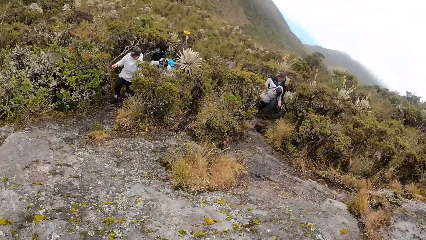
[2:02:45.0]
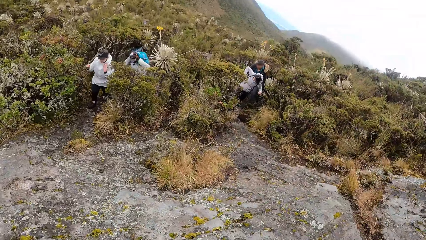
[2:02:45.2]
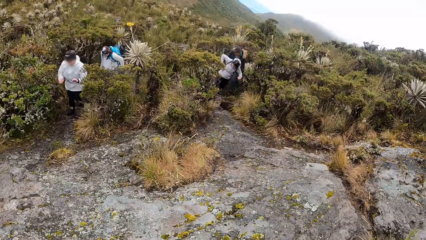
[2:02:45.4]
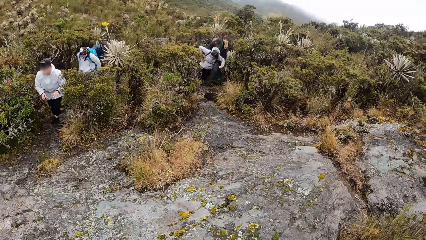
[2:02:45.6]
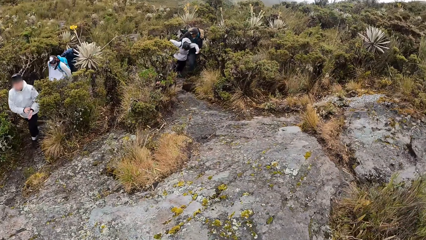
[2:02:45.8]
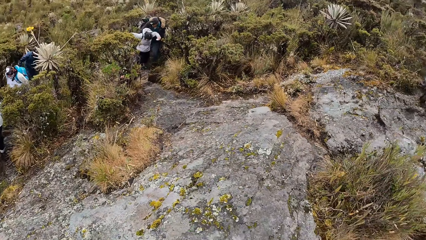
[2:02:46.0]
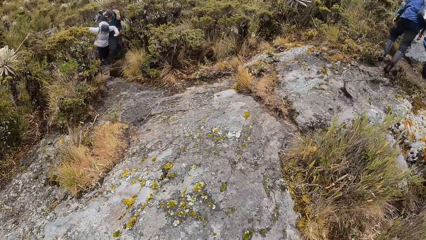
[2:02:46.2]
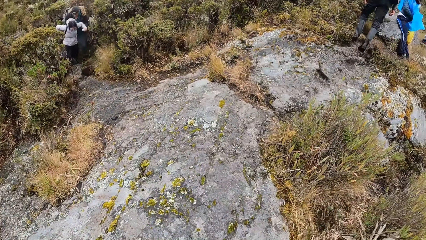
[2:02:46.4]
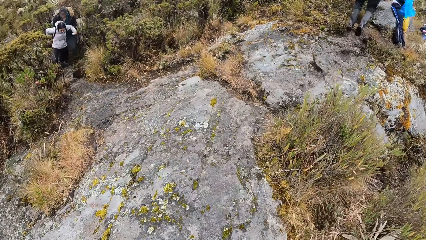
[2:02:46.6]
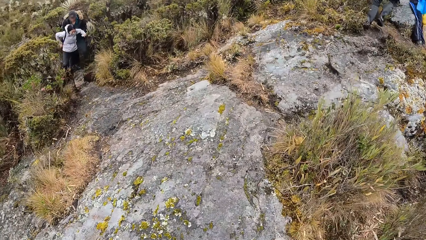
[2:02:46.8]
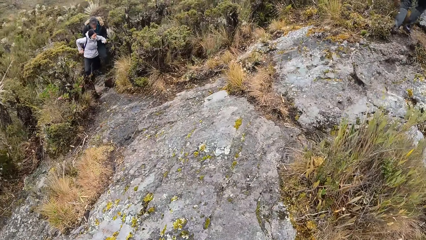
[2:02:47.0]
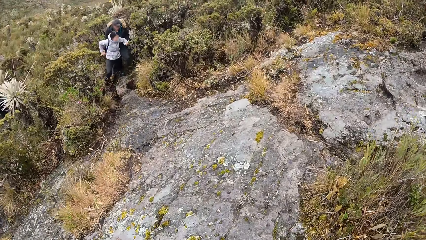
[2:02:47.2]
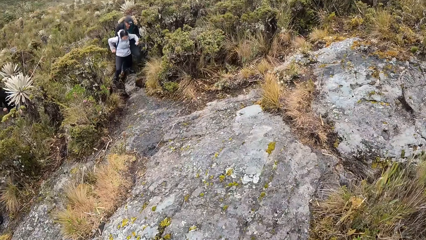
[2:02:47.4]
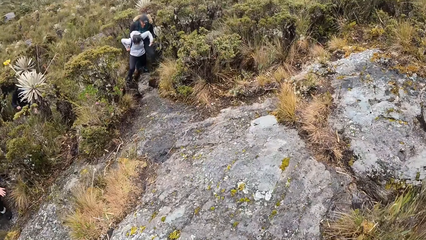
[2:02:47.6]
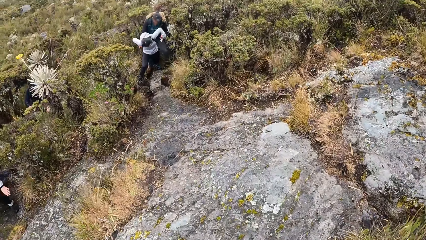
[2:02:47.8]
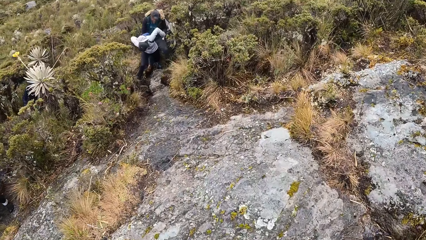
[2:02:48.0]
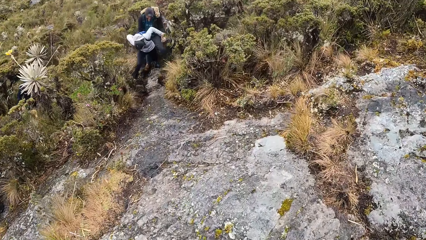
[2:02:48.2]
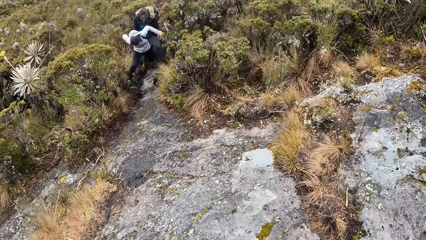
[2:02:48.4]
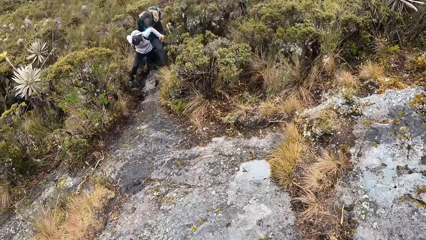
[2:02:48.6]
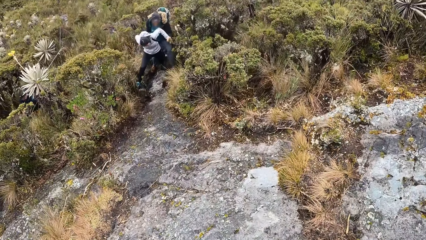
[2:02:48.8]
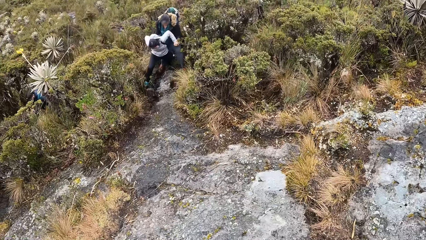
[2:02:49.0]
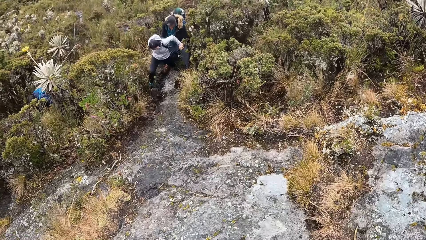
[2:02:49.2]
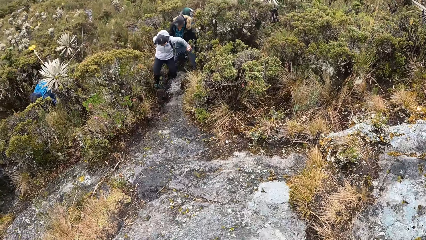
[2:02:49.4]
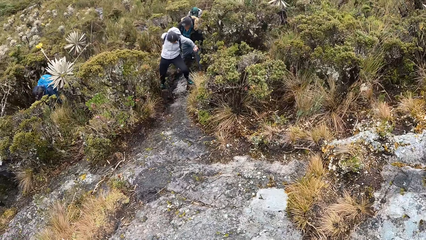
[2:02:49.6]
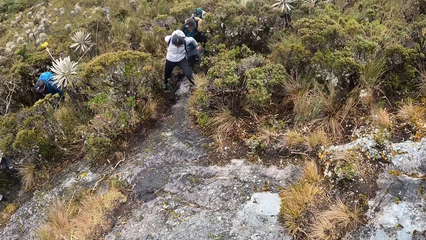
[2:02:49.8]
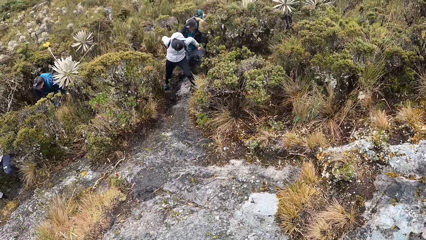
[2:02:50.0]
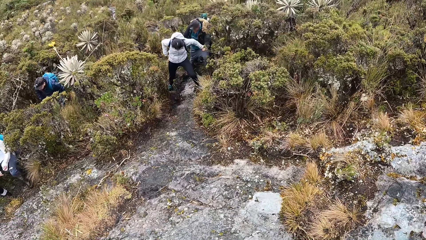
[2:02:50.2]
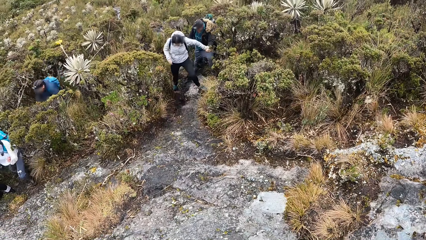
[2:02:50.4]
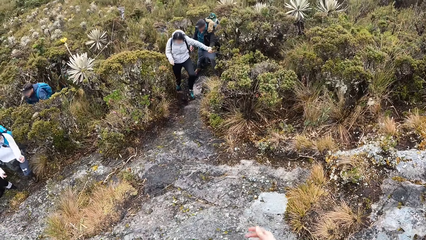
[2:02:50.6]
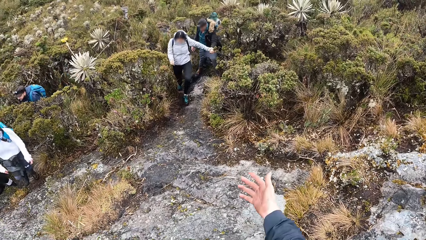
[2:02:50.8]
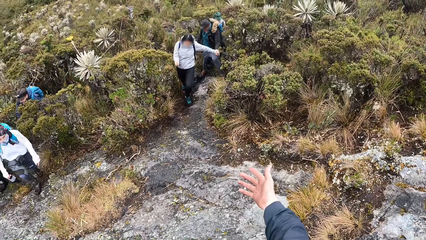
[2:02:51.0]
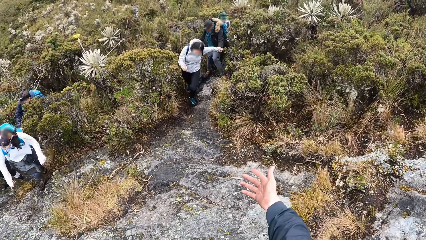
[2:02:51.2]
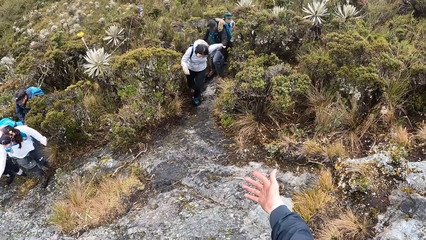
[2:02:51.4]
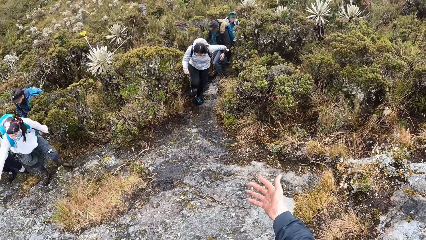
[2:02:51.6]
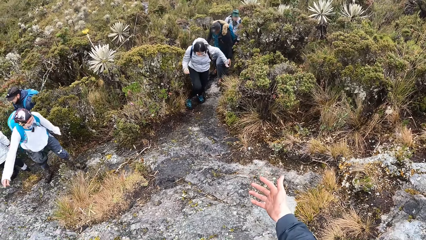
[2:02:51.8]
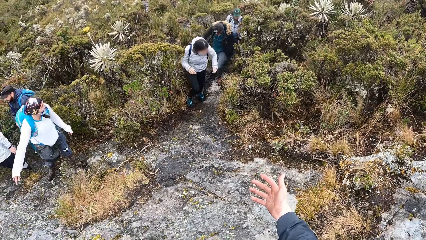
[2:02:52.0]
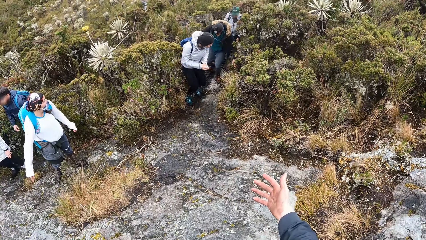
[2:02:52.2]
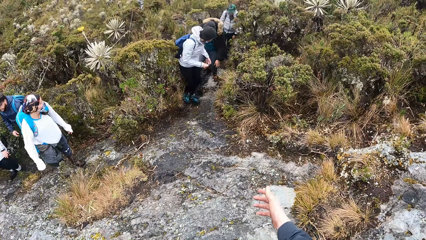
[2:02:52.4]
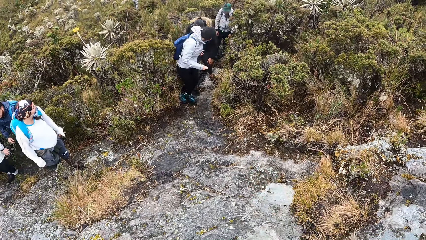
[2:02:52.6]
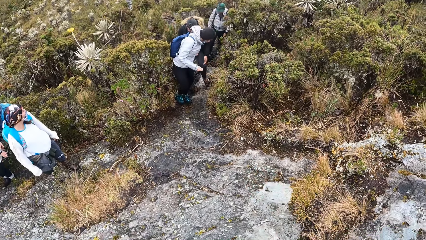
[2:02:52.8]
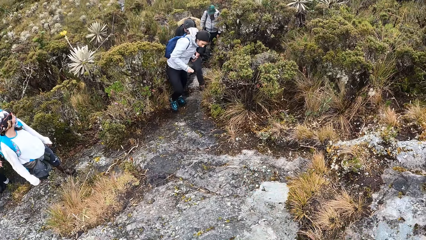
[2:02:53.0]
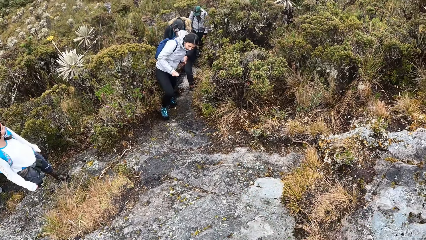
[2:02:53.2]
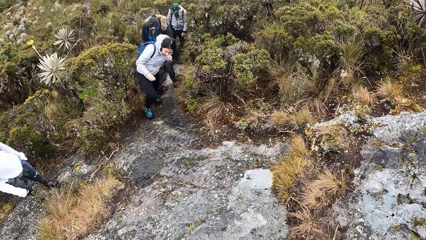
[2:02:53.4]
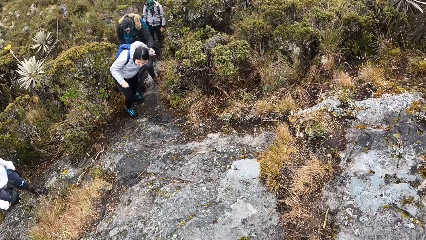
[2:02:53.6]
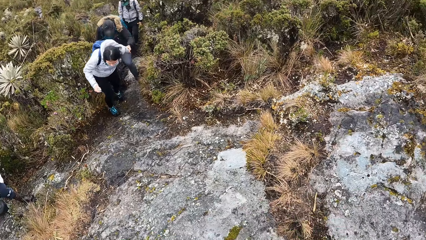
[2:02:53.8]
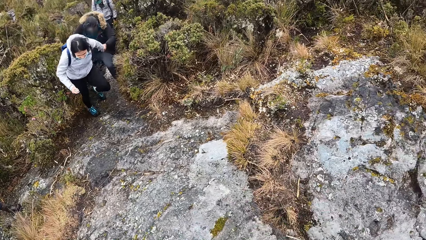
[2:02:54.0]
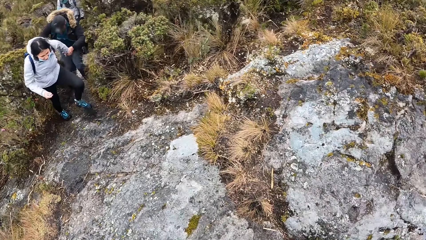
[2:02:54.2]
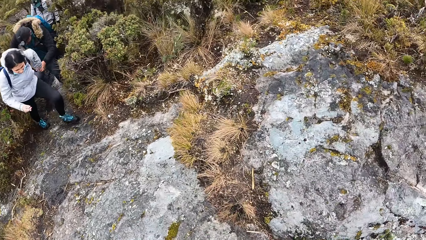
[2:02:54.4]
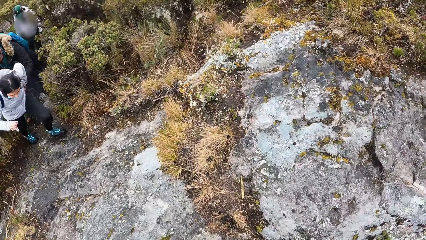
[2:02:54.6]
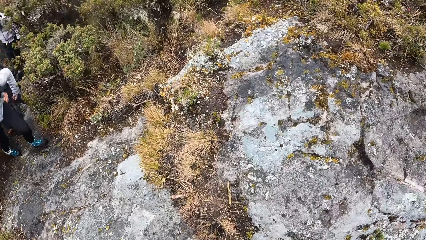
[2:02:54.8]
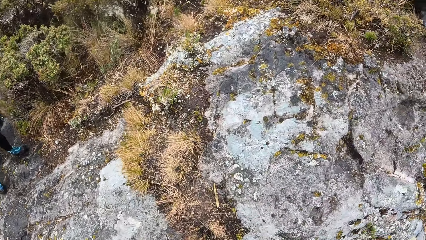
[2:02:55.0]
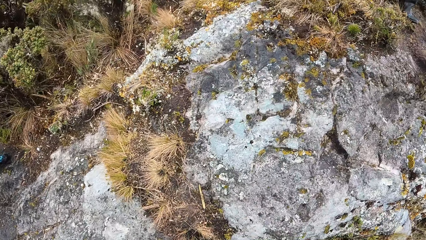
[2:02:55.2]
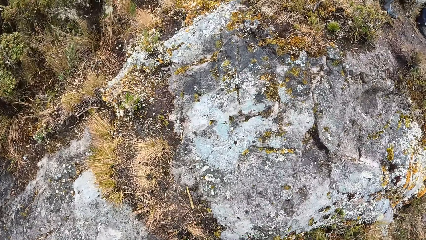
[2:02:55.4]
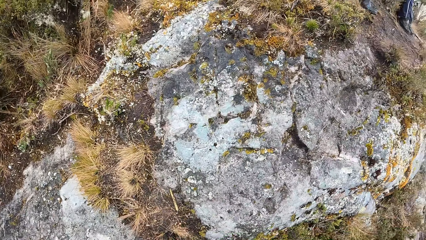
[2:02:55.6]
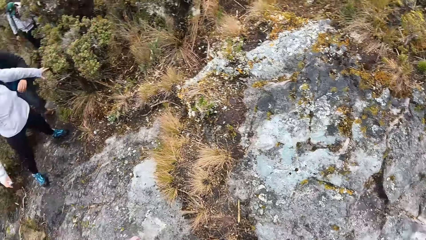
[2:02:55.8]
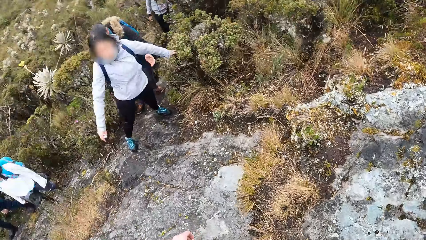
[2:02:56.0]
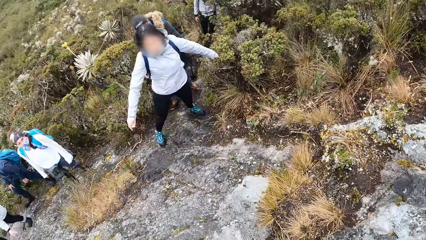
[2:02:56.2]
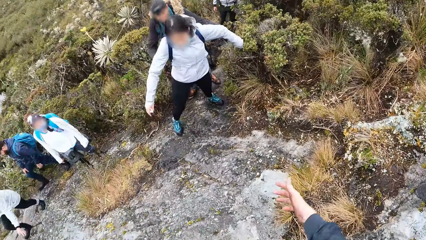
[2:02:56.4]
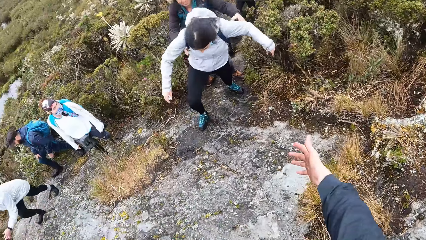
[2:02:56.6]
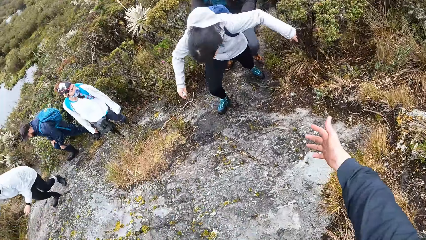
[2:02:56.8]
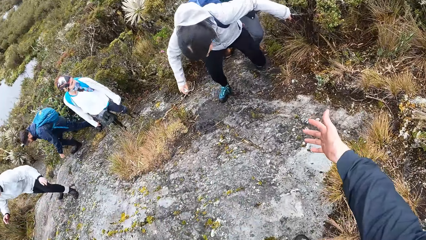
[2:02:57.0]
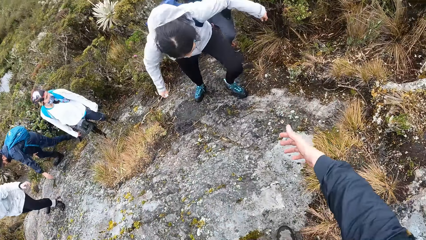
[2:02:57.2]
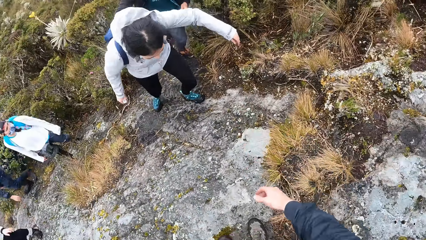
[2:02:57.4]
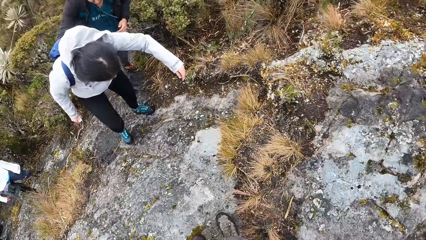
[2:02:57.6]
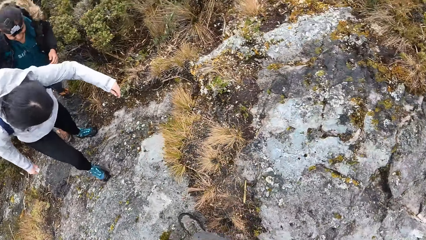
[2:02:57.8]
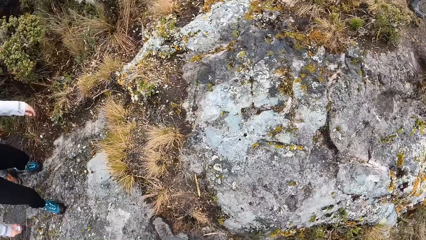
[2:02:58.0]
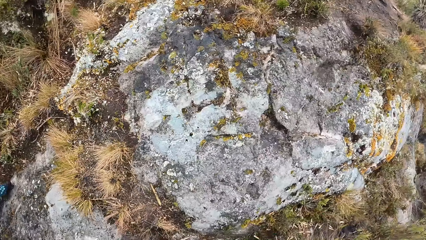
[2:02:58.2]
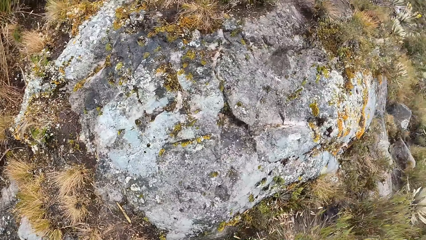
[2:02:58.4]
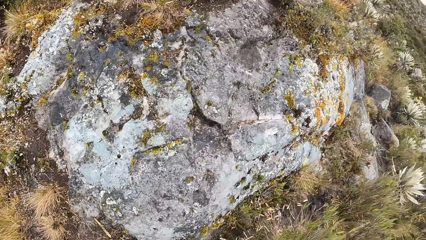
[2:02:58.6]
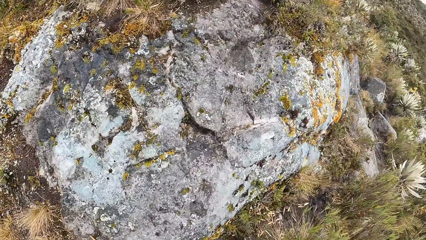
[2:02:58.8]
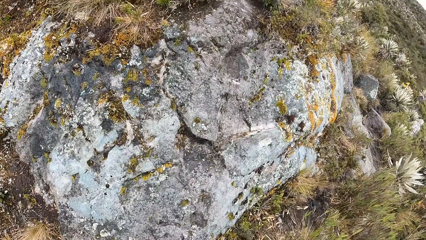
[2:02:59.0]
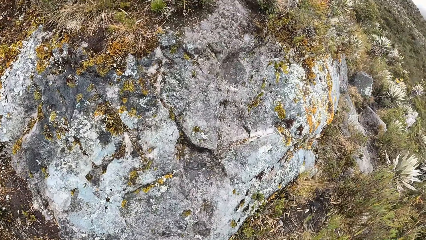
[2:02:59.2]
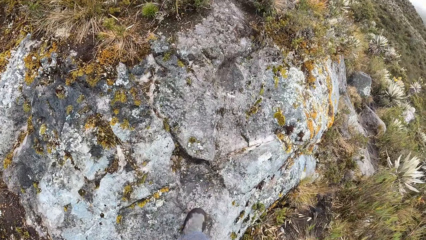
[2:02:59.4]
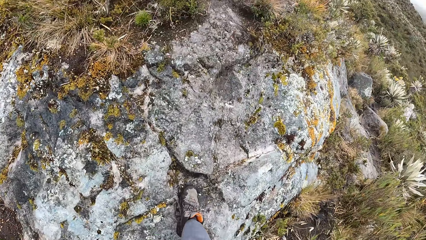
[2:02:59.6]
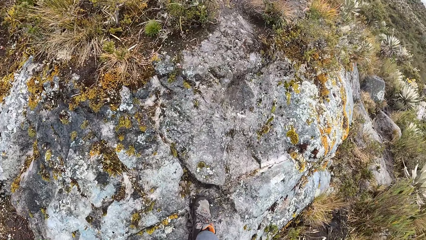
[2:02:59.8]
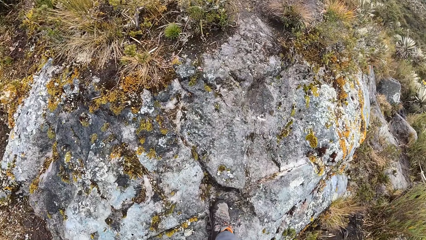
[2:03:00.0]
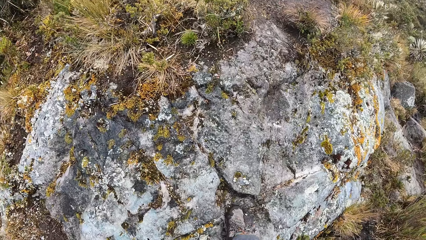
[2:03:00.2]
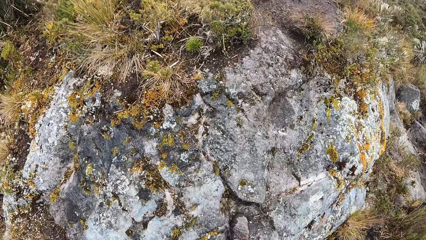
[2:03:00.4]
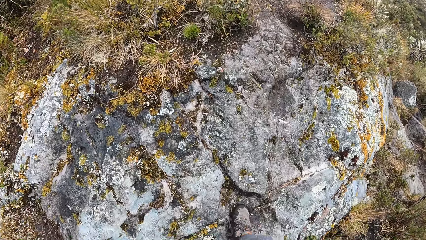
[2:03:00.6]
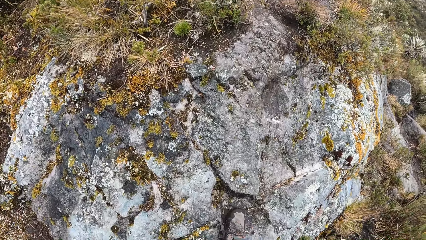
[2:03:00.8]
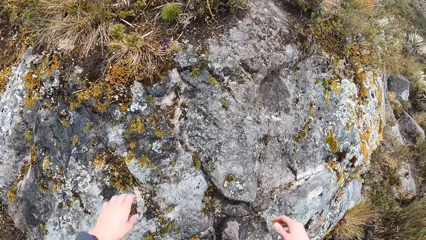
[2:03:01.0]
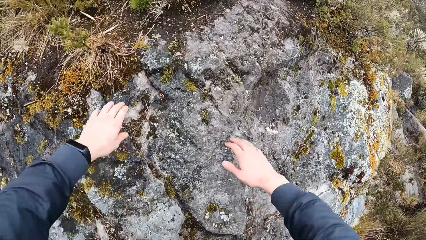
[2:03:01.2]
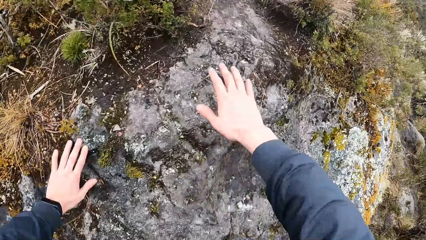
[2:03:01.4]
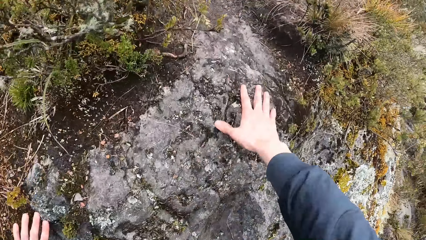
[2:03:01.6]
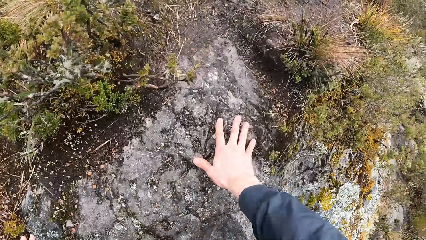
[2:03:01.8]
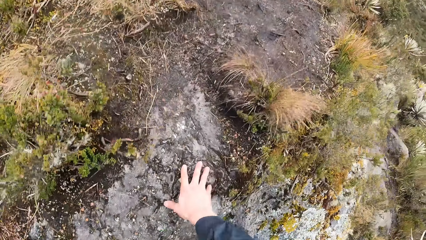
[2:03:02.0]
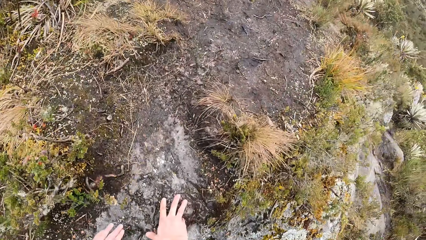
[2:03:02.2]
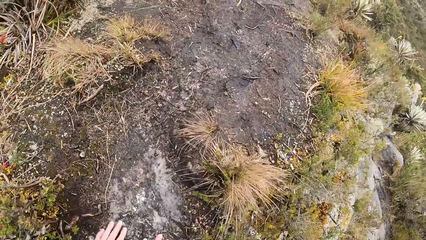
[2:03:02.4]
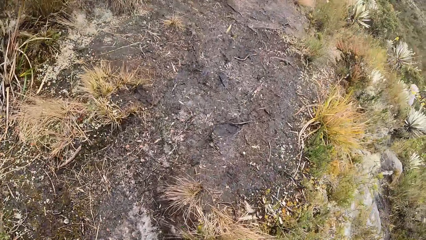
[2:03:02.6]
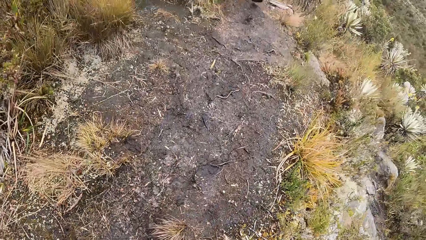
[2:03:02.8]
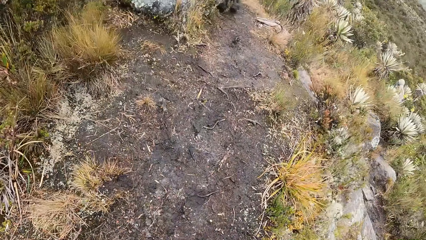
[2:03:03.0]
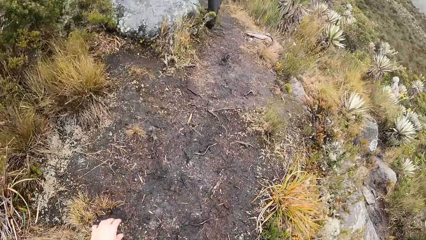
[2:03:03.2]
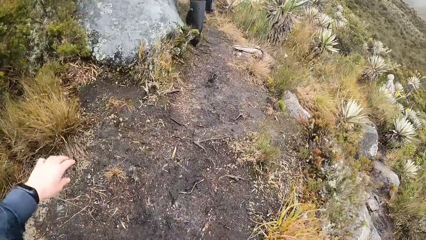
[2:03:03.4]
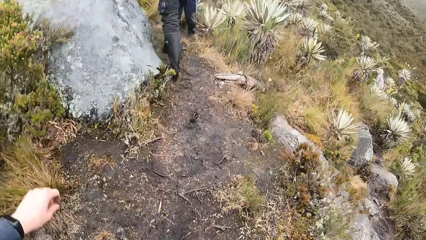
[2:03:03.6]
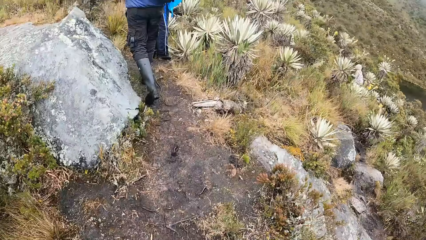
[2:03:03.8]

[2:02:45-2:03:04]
The camera wearer interacts with the group of people. They gesture. They gesture again. They put both hands on a rock. They hold the rock with both hands.
